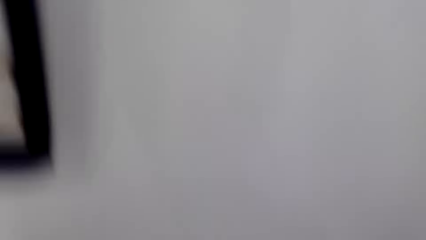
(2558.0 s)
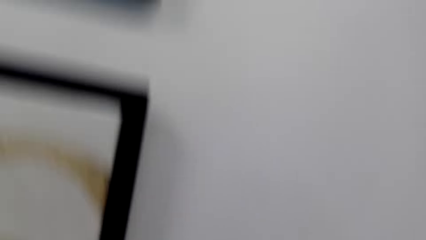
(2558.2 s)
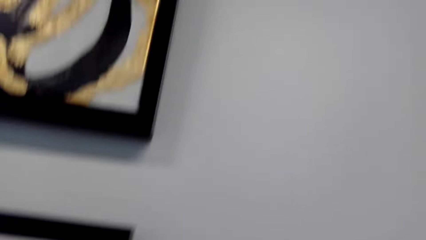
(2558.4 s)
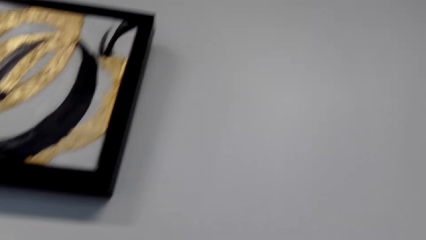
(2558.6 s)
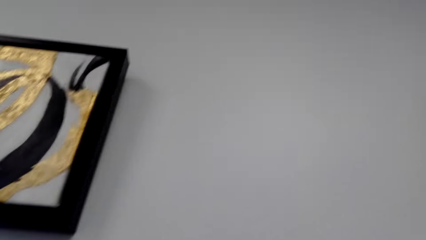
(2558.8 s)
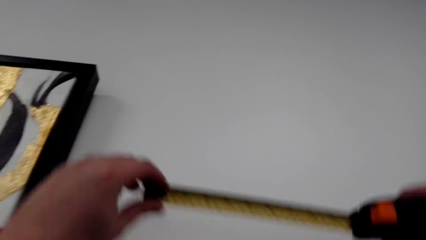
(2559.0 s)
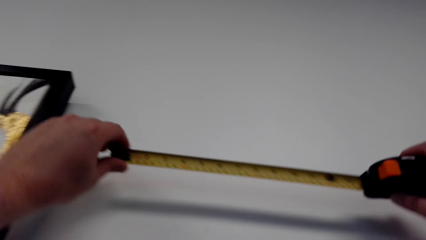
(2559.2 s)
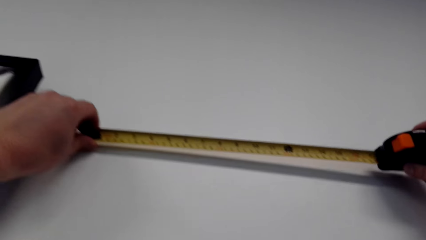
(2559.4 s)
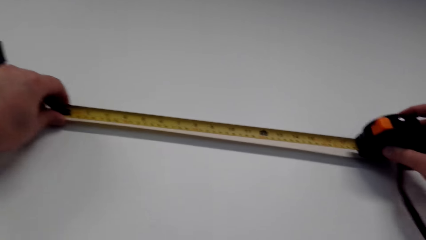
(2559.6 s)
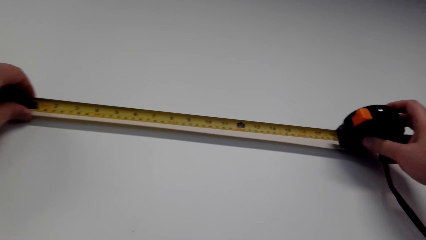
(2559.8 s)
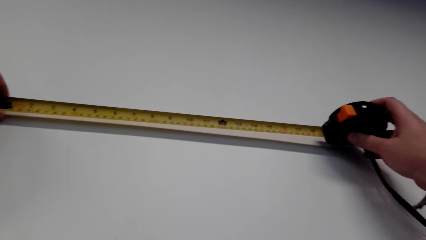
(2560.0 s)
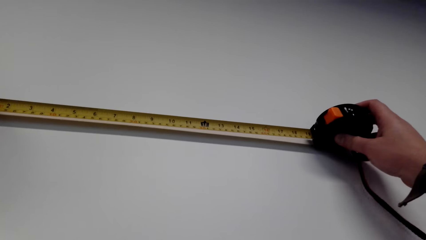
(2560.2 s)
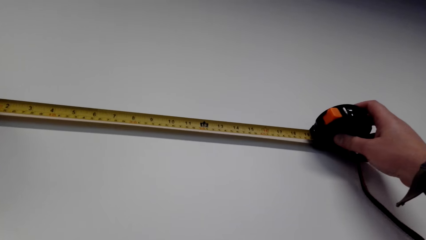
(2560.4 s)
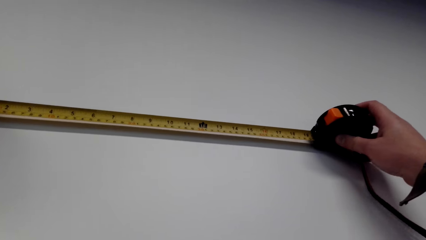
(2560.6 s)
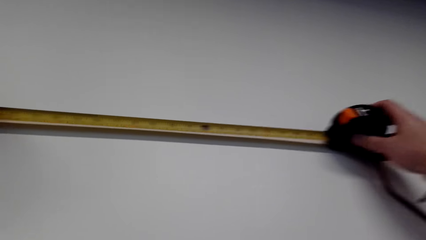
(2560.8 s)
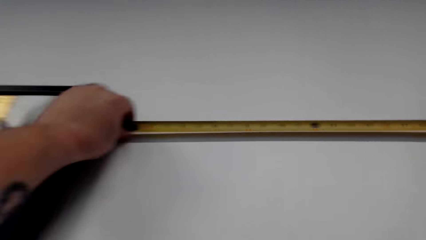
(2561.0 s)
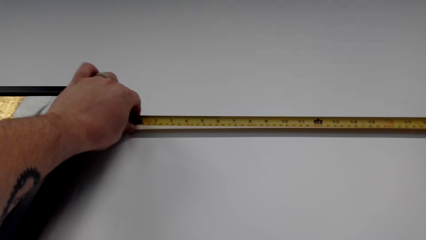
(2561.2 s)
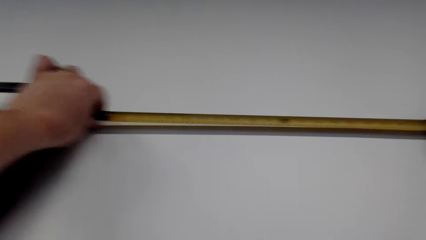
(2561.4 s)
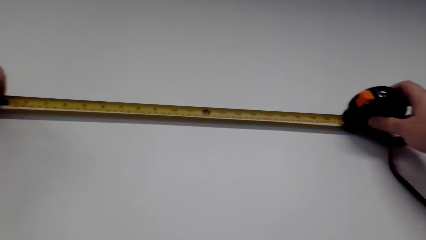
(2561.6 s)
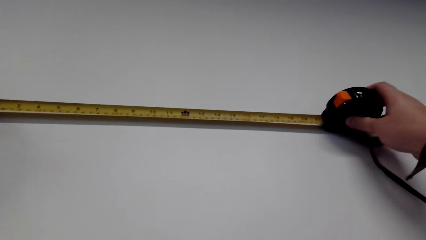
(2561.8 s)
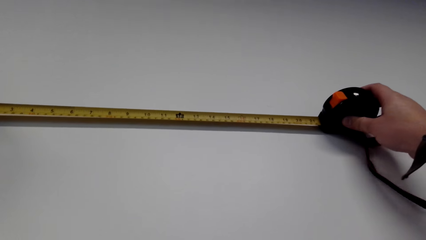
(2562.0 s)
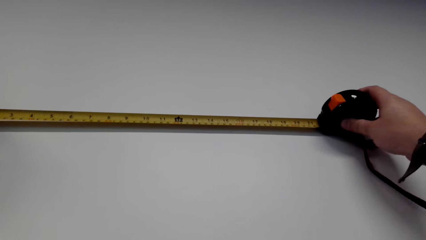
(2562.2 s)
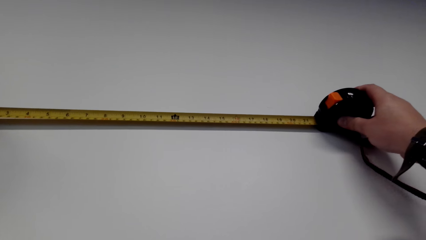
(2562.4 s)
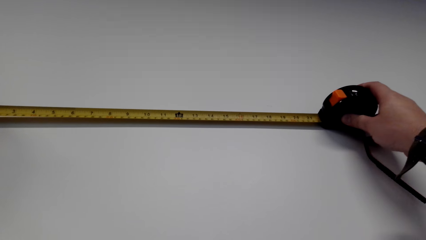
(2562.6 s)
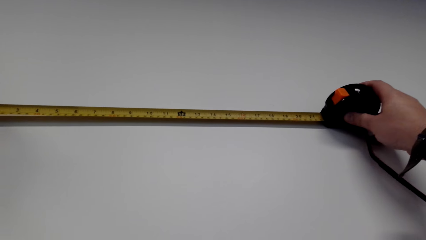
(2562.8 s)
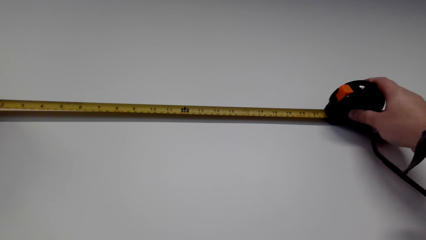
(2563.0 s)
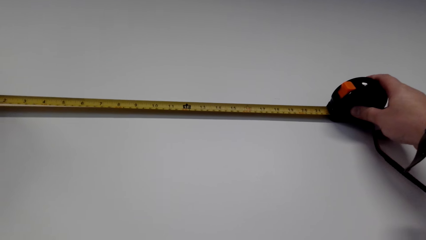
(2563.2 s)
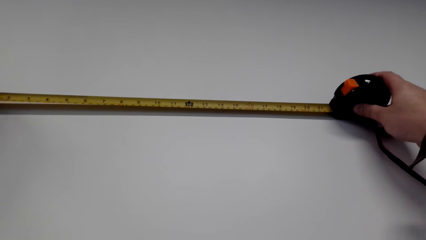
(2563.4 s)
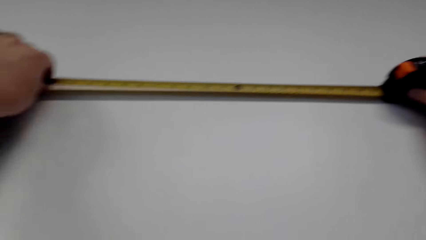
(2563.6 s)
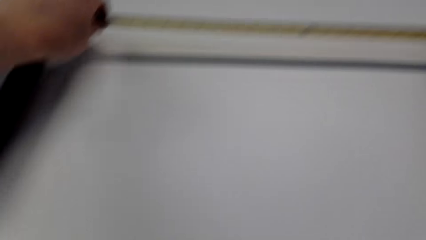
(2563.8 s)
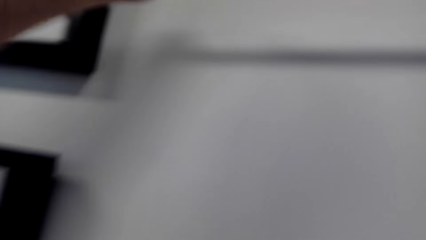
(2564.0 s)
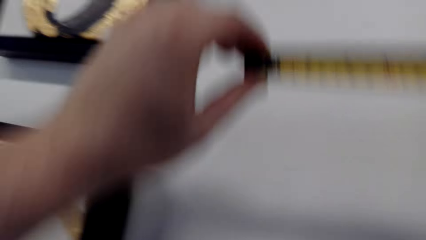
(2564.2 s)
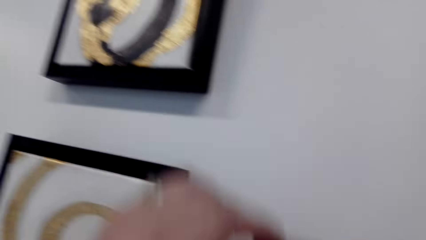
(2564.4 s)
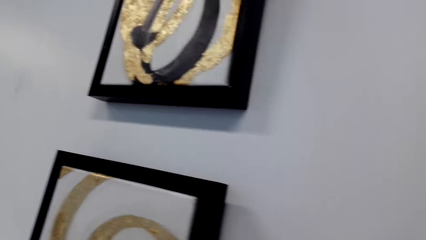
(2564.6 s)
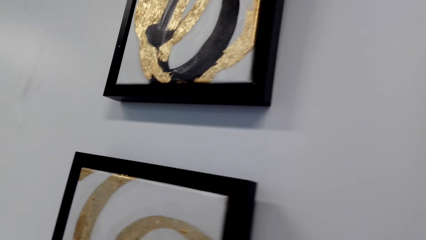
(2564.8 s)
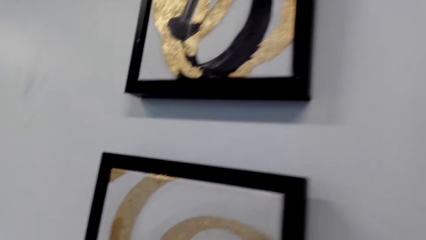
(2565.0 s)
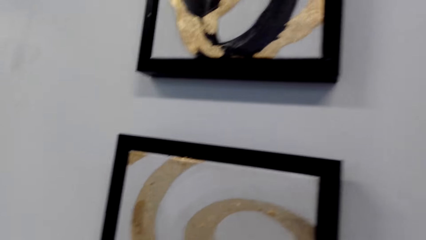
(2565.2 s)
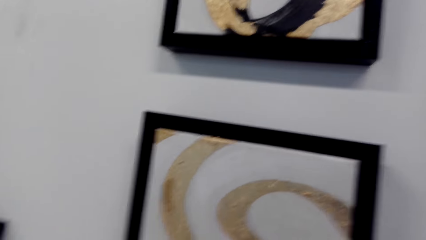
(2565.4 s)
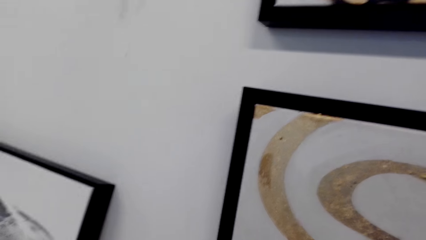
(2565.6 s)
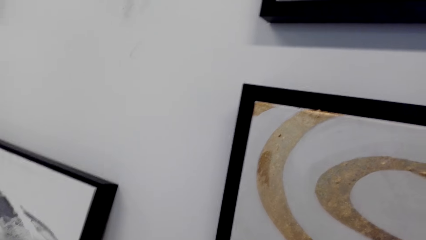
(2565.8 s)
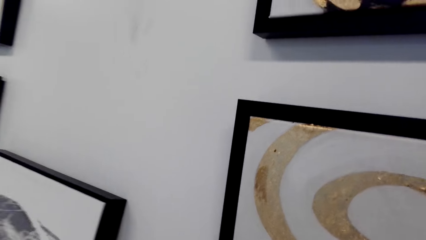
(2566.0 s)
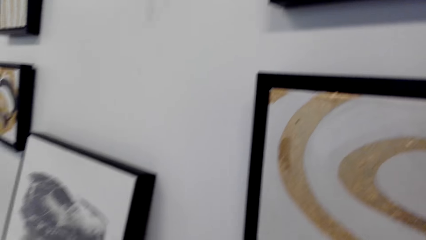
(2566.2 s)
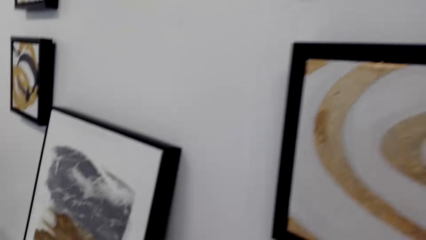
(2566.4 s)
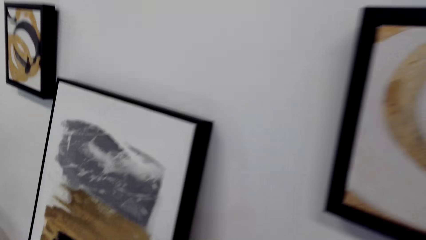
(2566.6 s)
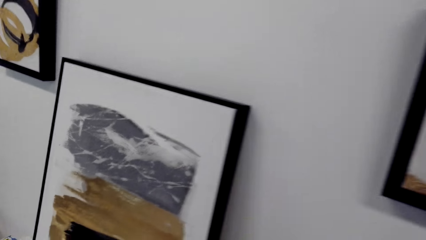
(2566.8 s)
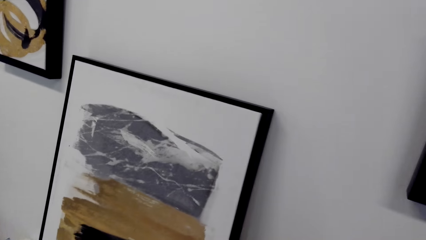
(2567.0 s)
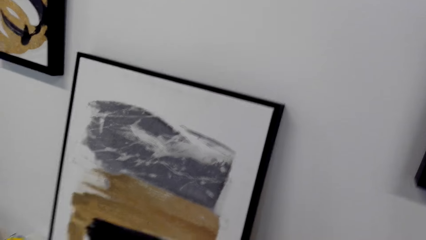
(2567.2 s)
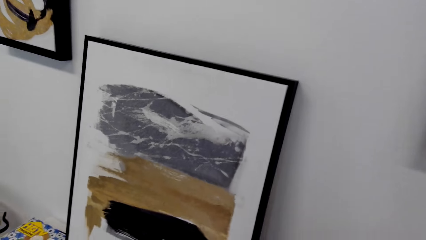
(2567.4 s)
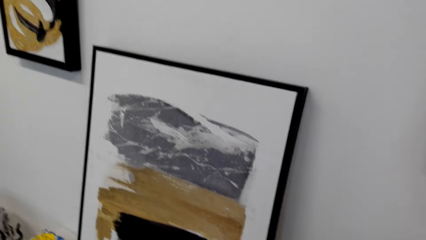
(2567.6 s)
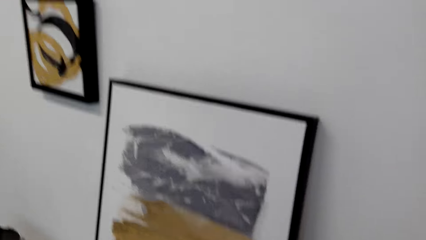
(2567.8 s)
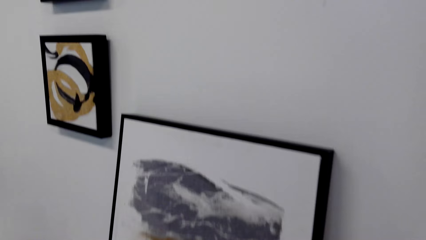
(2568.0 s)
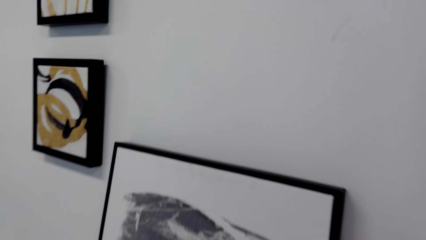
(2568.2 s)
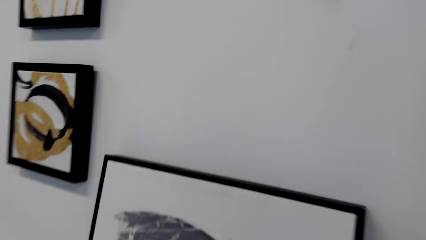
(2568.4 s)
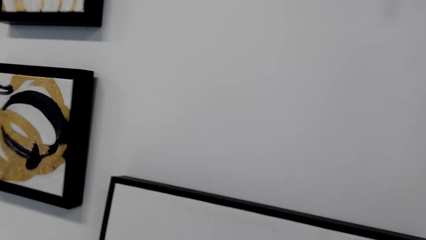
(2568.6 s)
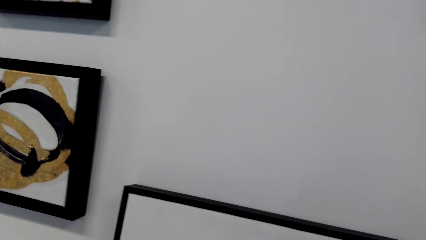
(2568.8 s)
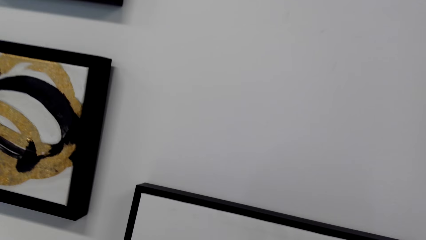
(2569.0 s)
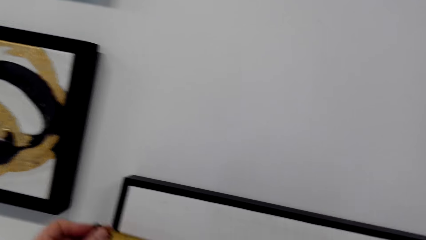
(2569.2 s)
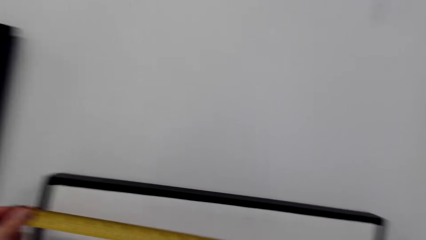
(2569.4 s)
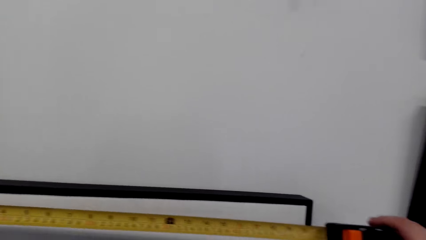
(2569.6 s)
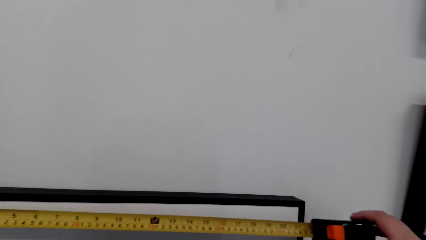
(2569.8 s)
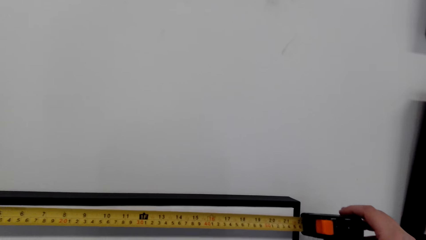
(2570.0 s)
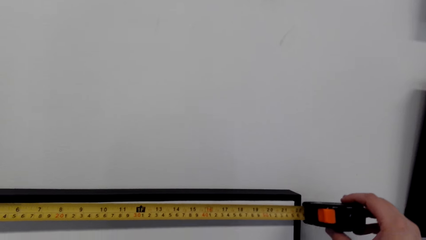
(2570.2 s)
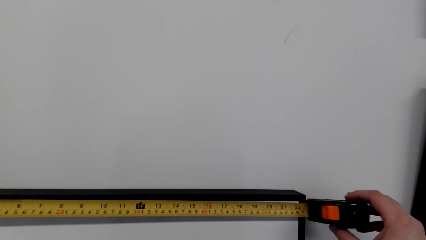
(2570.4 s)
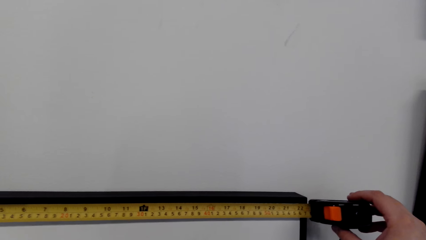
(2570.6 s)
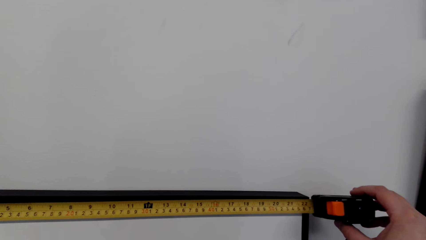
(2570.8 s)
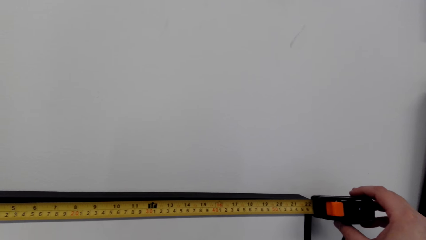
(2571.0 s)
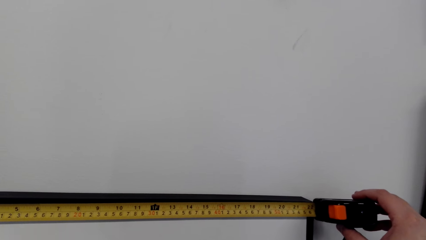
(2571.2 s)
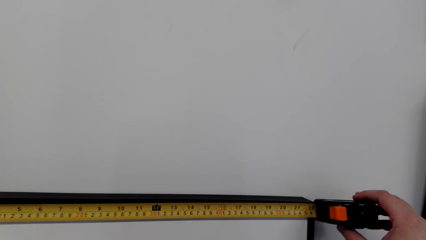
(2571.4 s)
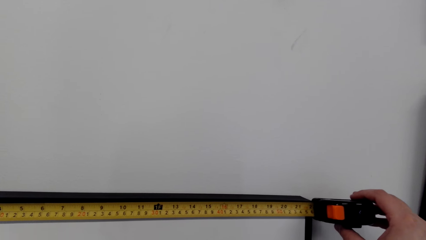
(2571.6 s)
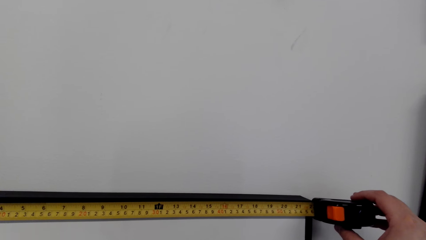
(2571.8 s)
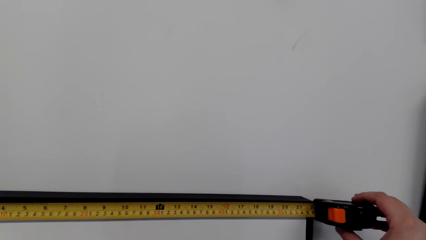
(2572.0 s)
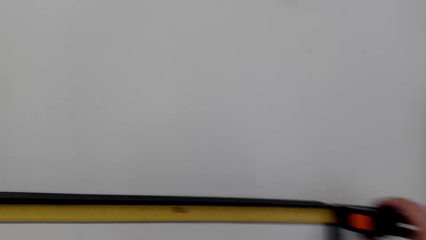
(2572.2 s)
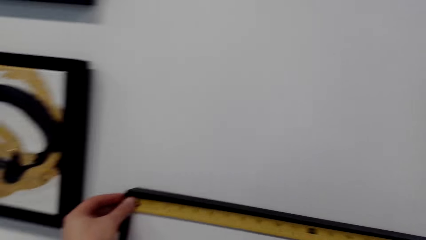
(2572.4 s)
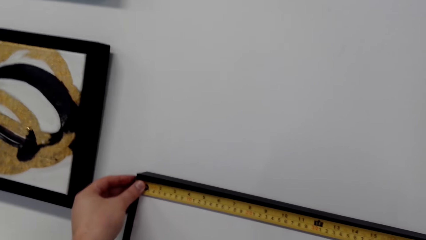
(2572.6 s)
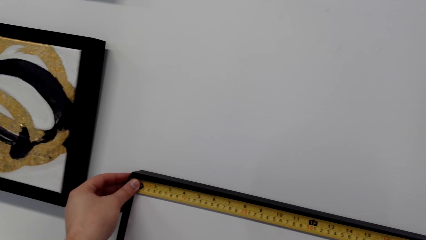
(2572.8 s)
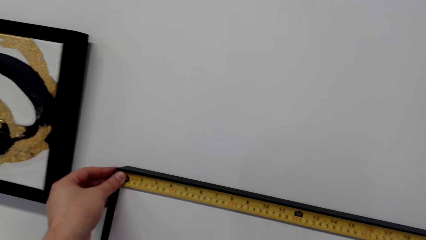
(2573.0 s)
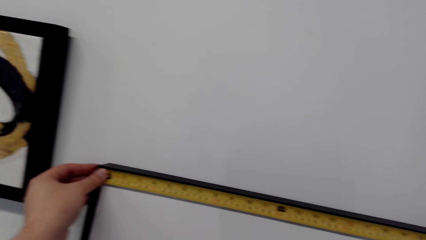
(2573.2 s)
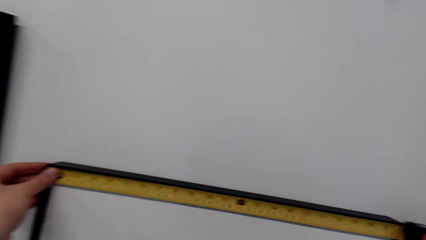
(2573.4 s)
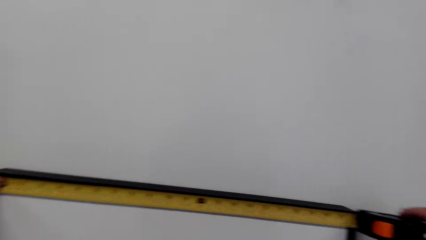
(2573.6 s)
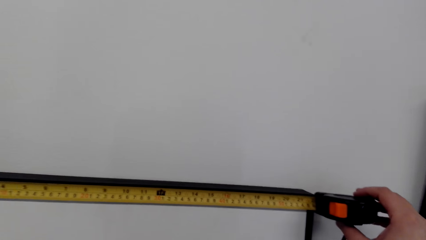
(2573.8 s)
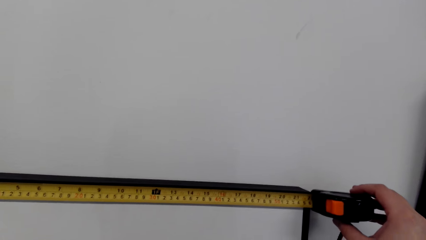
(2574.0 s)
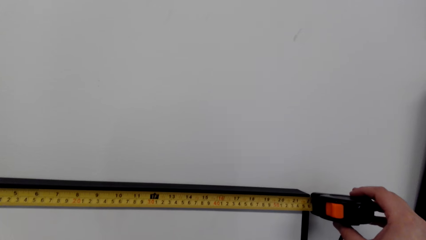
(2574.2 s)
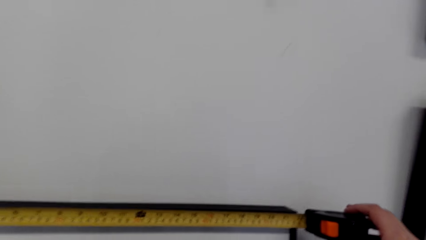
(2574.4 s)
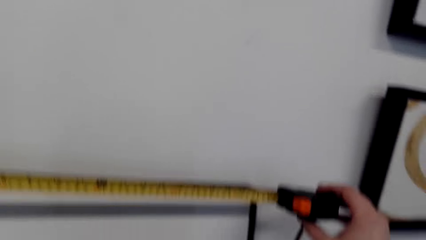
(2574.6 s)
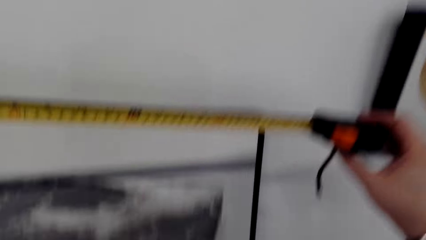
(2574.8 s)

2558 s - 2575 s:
The camera wearer measures the wall. They walk in the house. They measure the picture frame. They measure the wall.
